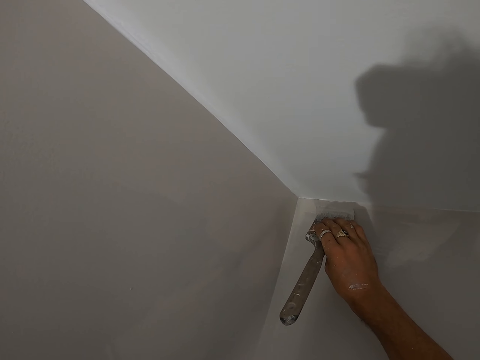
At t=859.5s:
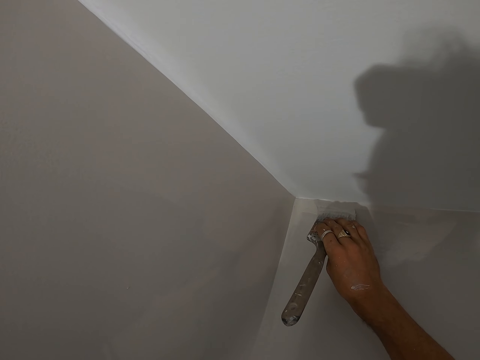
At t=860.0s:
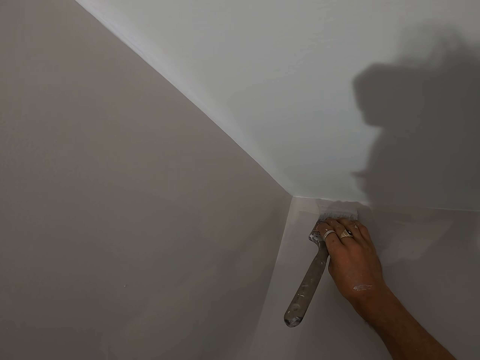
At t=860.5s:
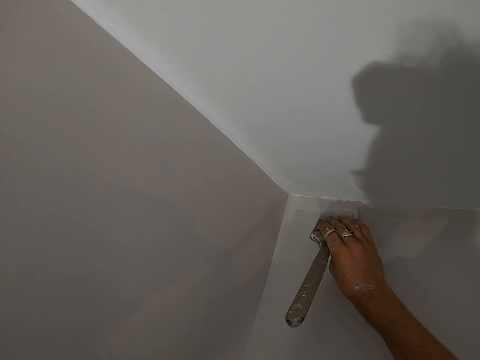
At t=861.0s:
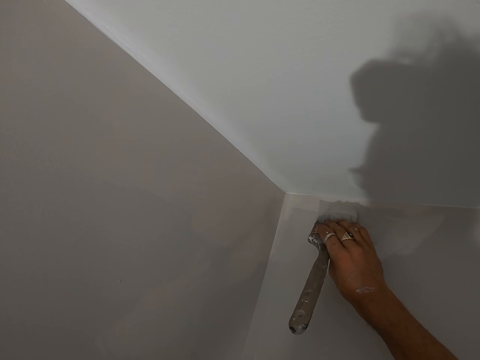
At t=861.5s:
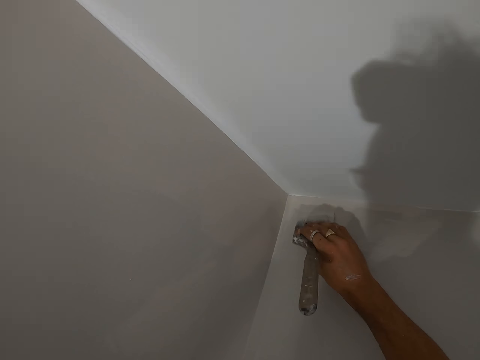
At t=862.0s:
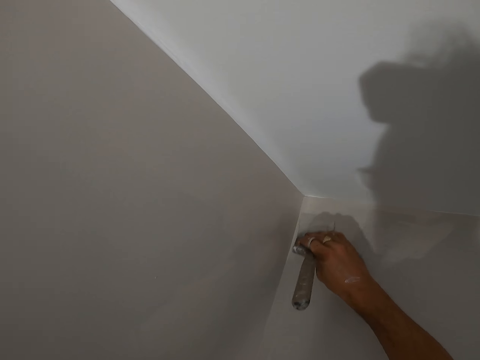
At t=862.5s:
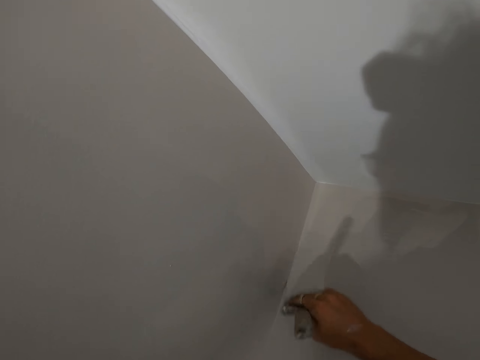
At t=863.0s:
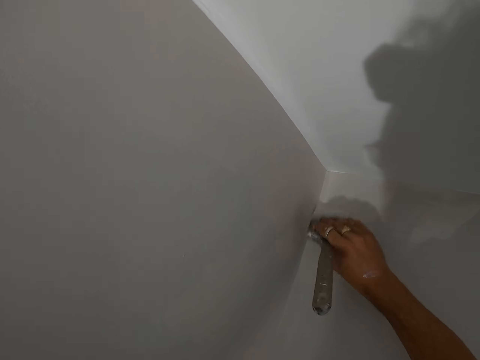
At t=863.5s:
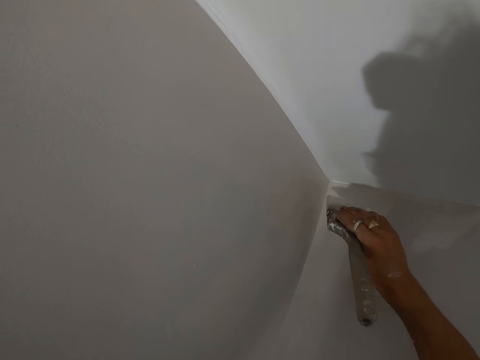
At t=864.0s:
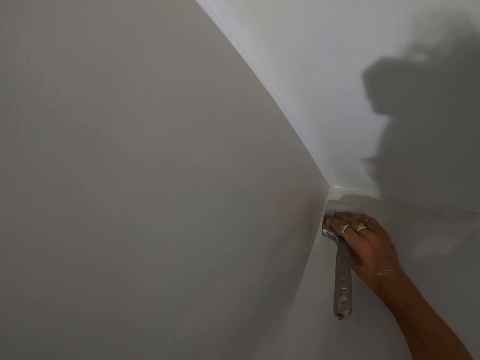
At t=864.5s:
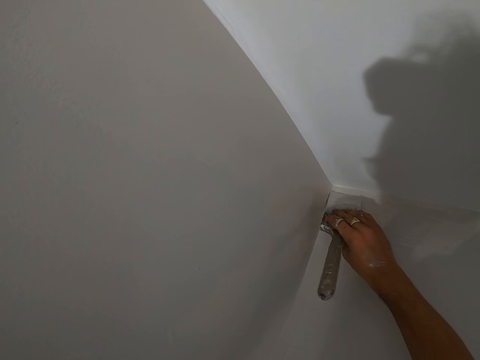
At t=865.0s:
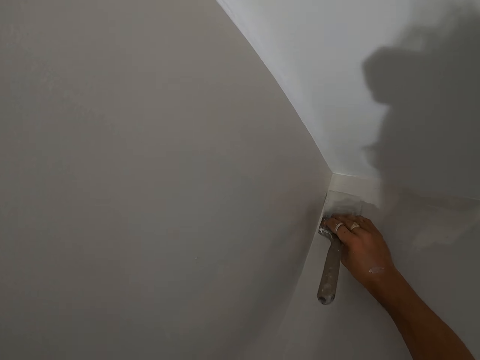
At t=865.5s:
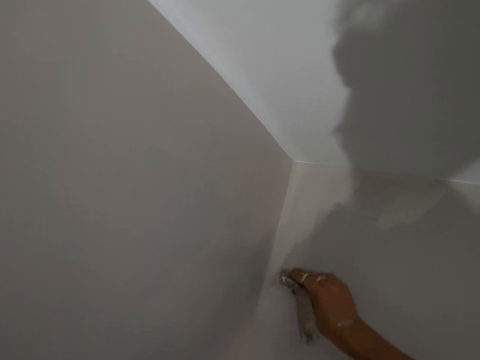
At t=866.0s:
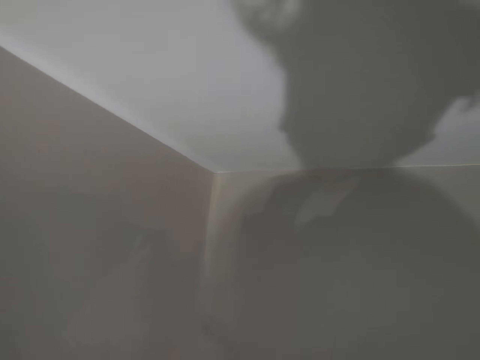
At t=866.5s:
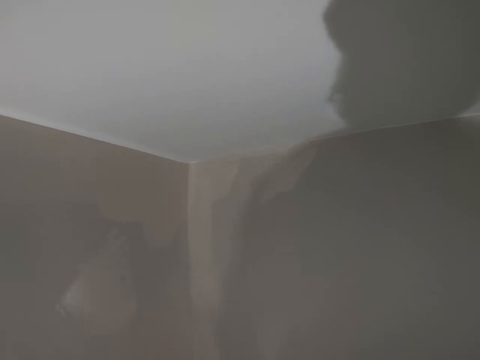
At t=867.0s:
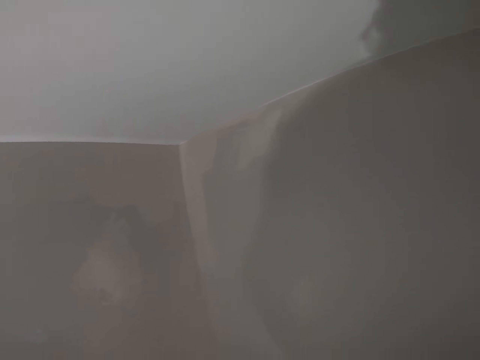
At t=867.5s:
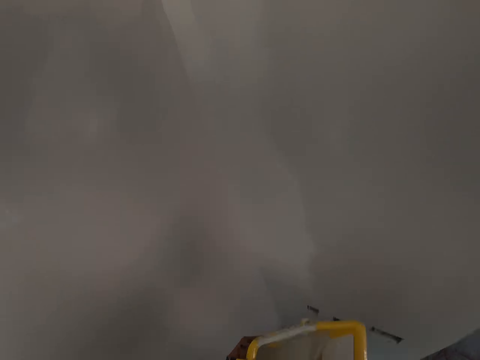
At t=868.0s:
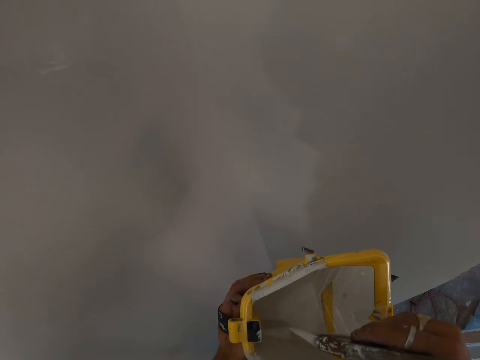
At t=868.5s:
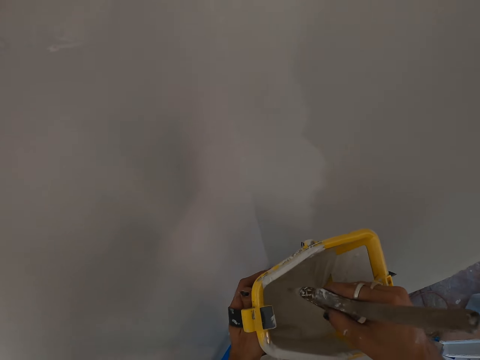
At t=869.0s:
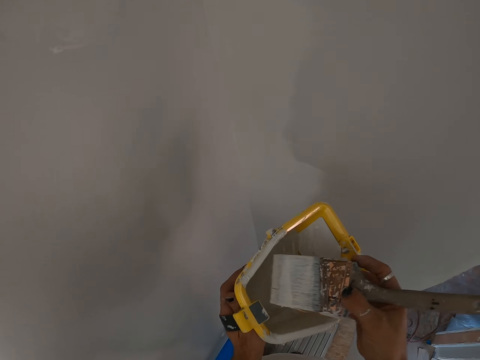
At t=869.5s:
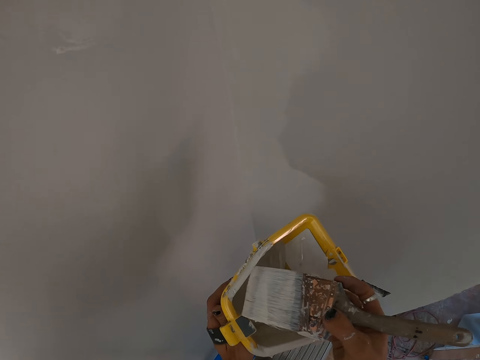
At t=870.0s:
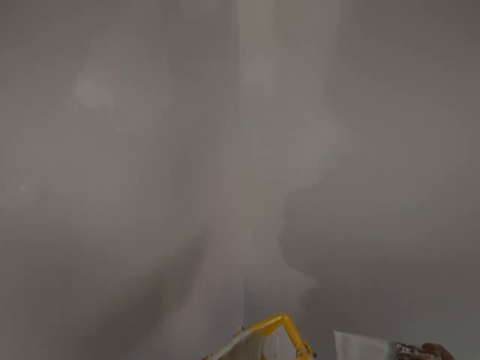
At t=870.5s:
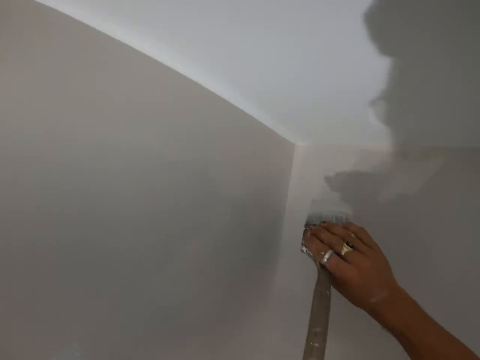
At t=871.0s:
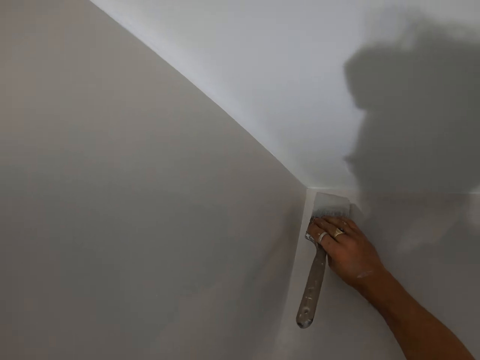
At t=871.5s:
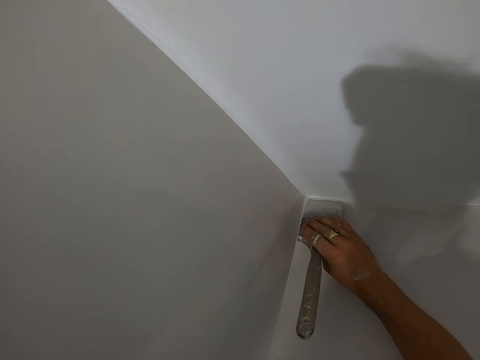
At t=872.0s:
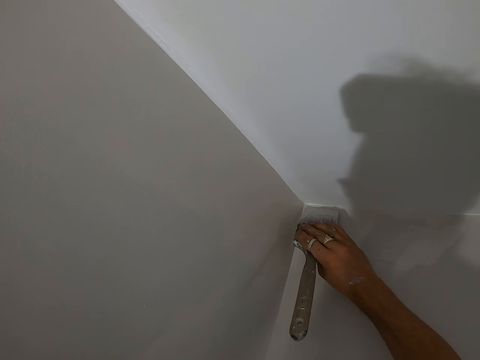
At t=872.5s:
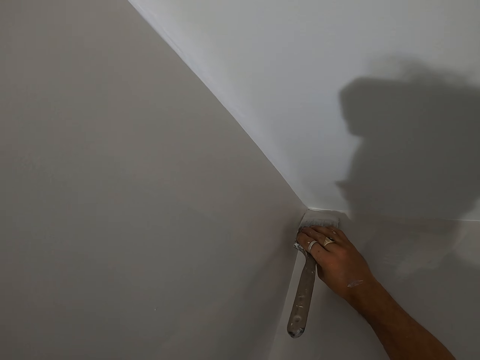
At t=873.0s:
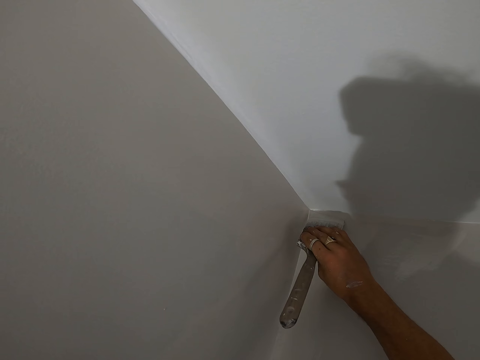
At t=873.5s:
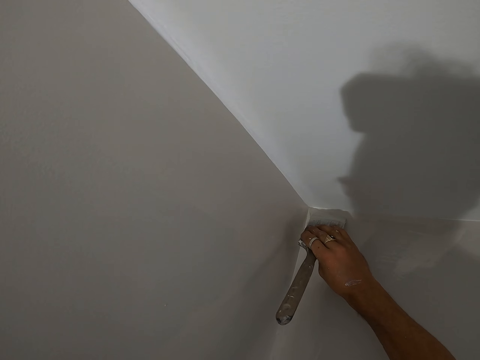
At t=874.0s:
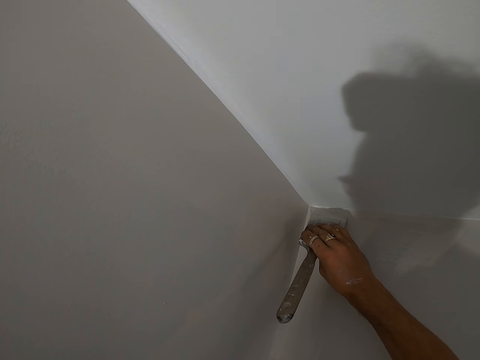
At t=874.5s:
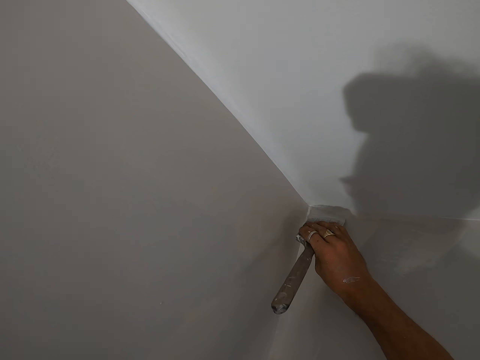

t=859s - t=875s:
The camera wearer turns around the room. They dip the paint brush in the paint bucket. They rub the paint brush on the paint bucket. They paint the wall with the paint brush.

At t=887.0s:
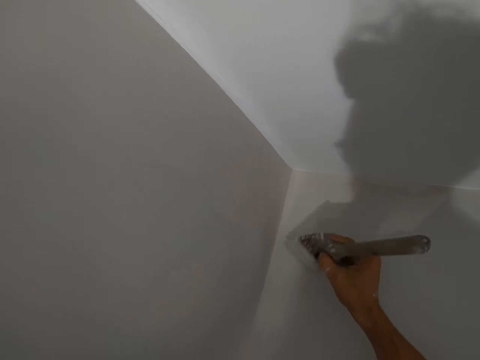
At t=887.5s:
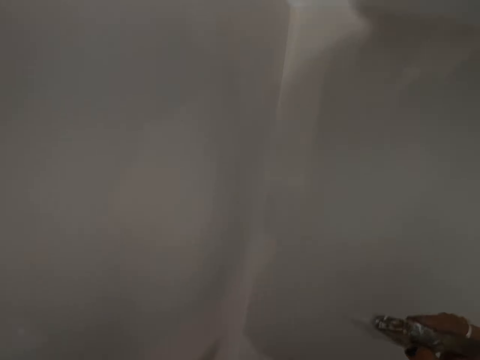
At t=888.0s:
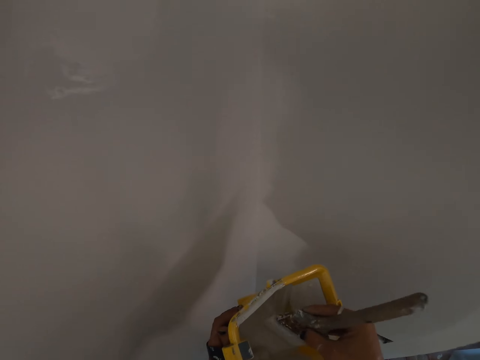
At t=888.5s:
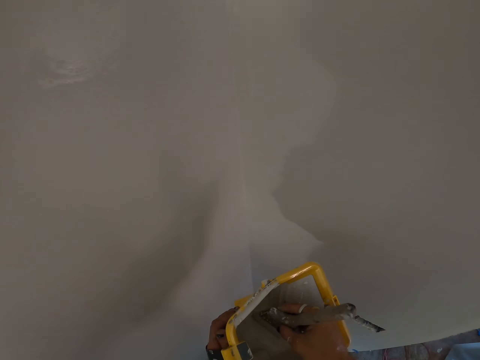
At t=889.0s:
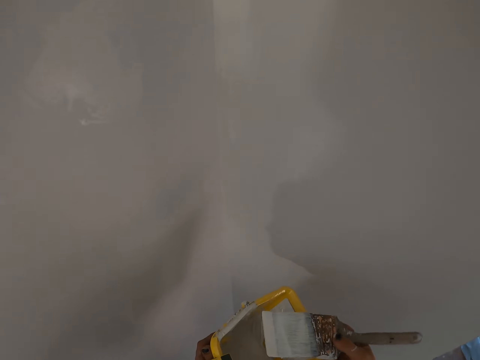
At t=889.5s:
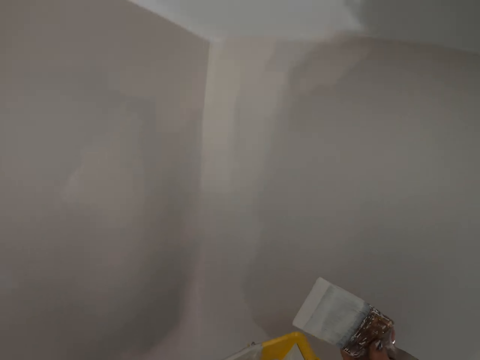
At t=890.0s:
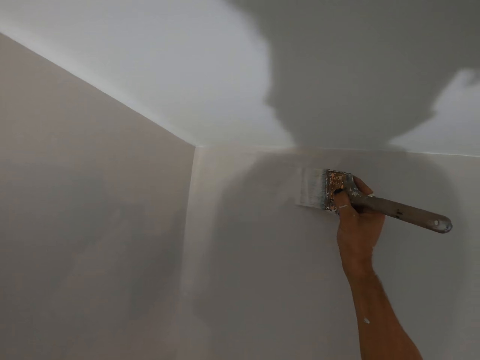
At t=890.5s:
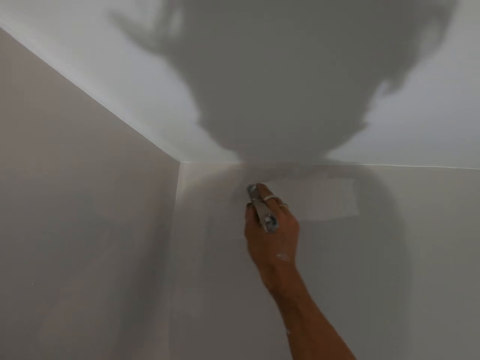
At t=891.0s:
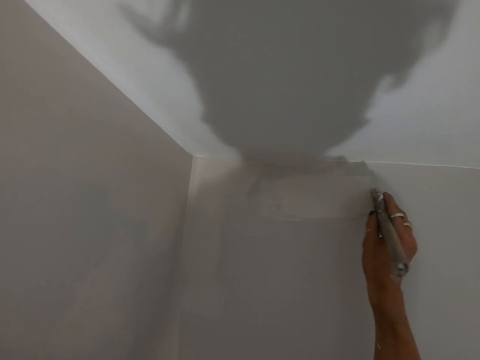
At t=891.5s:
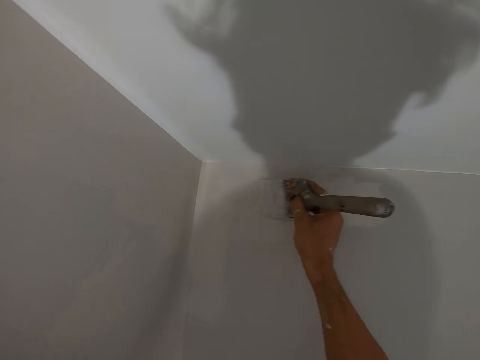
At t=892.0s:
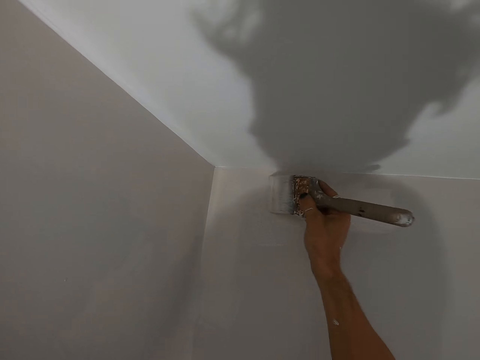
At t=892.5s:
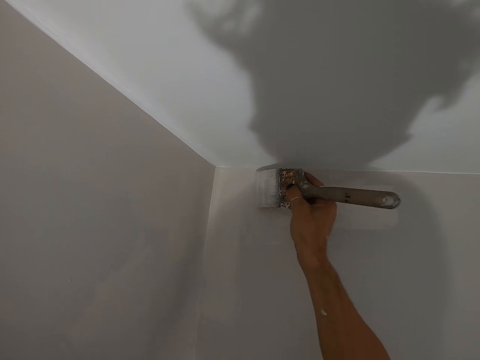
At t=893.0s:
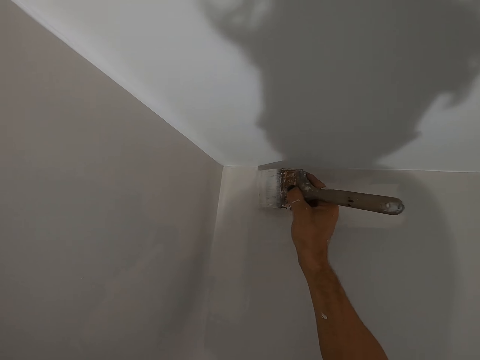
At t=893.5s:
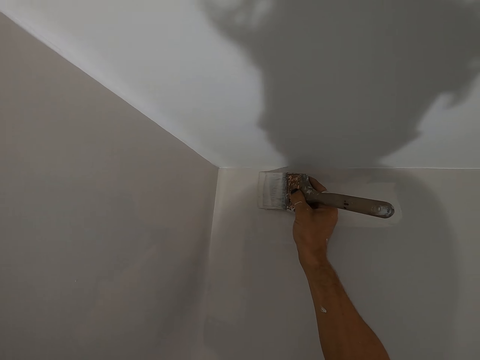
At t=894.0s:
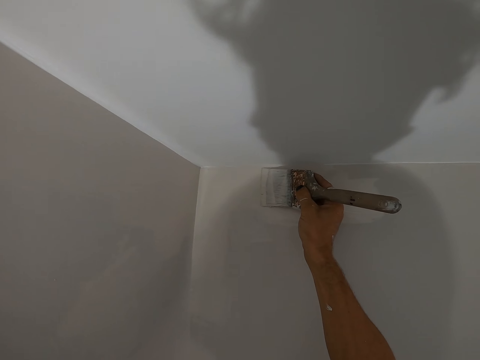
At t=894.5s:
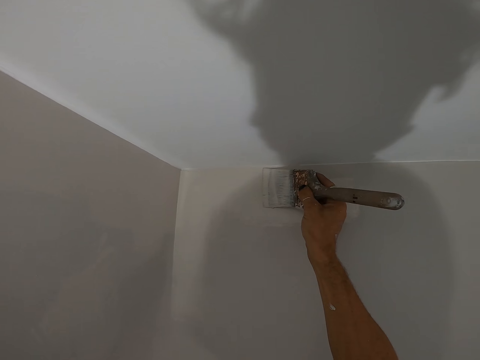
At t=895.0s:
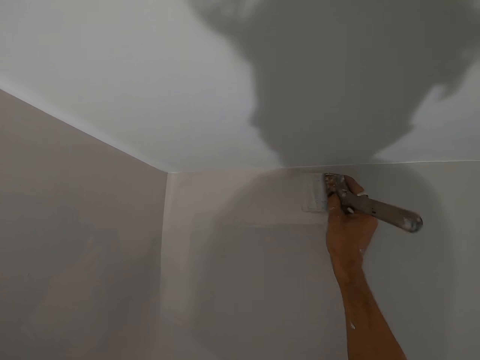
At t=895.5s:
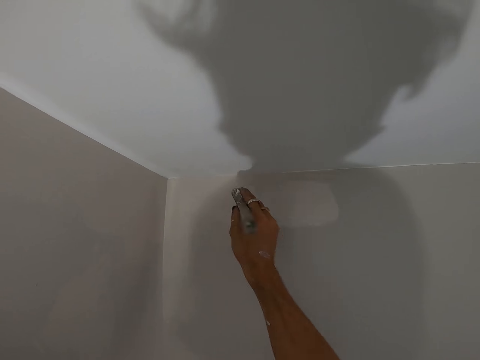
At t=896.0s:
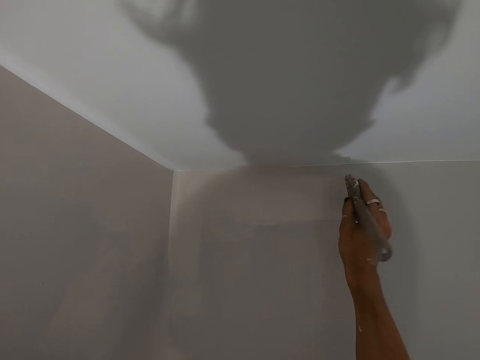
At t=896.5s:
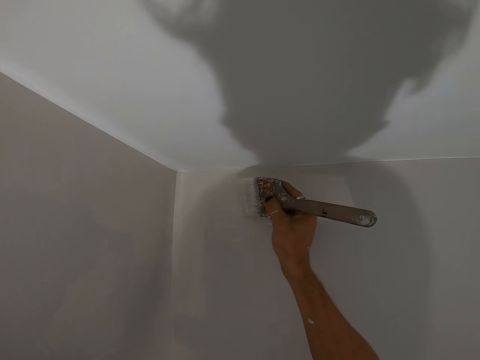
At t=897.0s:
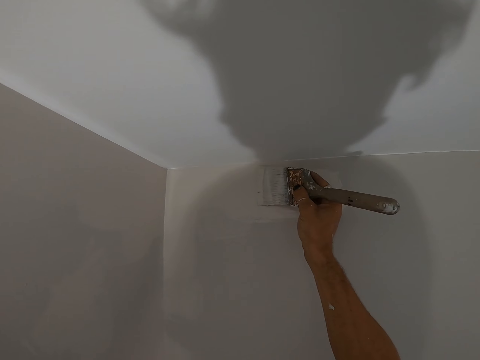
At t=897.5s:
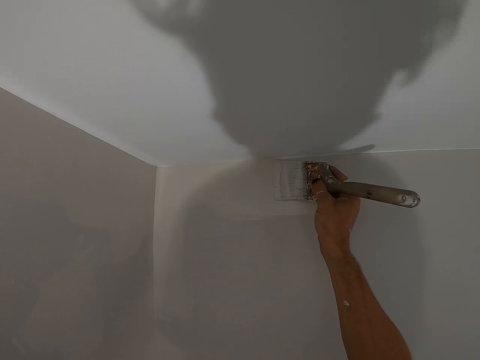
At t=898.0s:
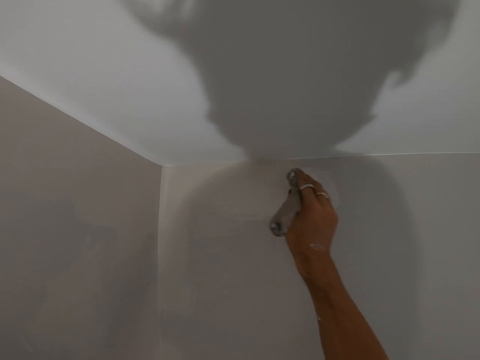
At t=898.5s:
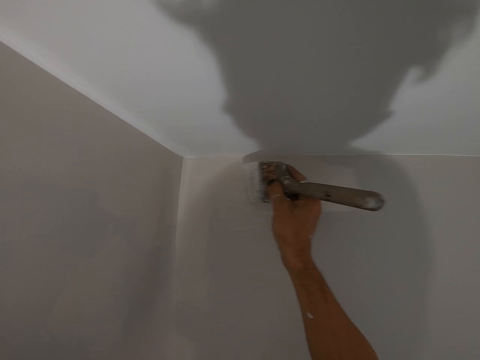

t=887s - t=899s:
The camera wearer dips the paint brush in the paint bucket. They paint the wall with the paint brush.
